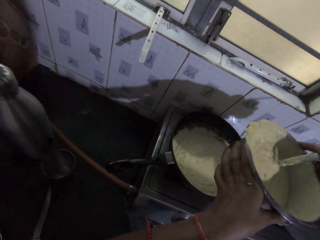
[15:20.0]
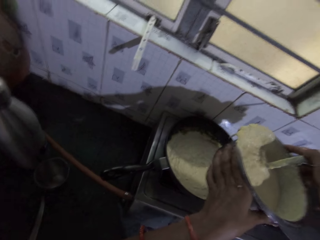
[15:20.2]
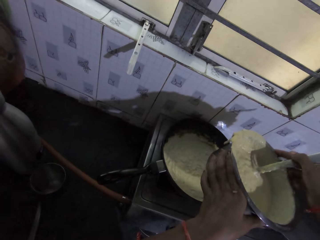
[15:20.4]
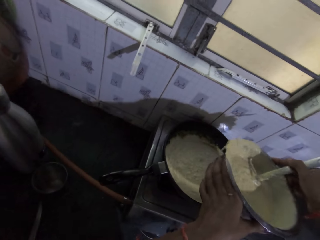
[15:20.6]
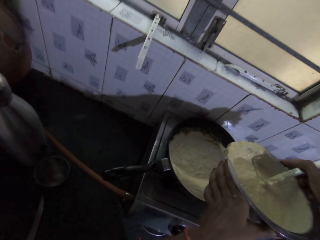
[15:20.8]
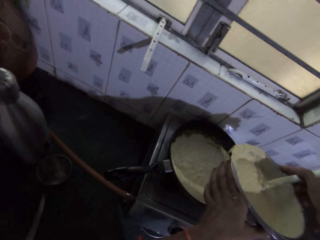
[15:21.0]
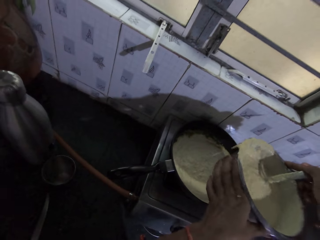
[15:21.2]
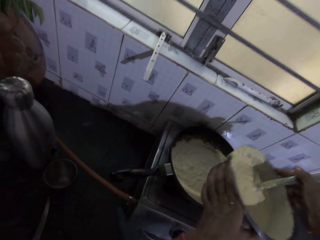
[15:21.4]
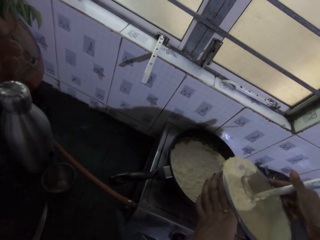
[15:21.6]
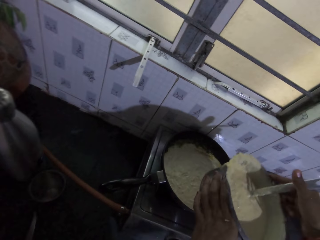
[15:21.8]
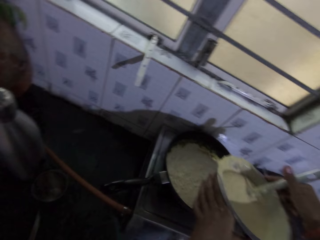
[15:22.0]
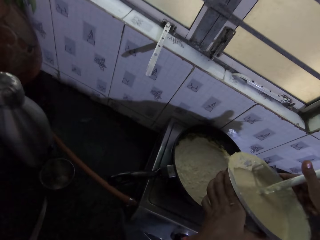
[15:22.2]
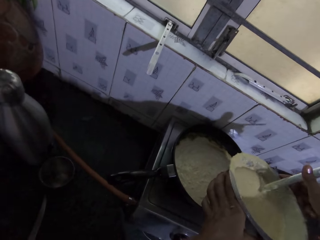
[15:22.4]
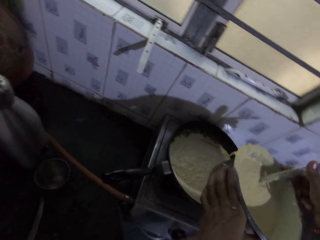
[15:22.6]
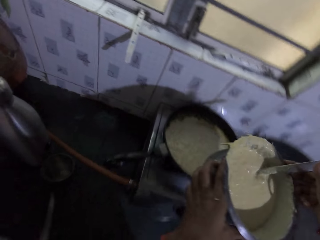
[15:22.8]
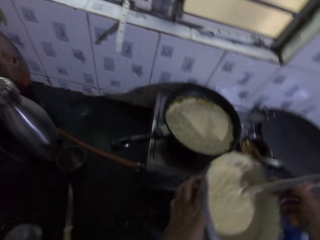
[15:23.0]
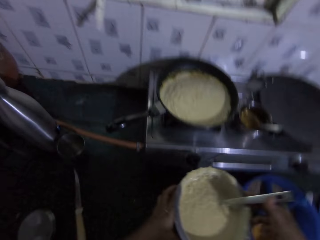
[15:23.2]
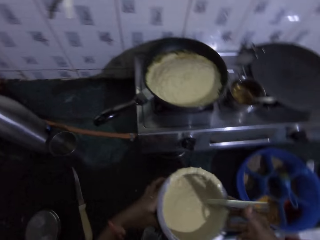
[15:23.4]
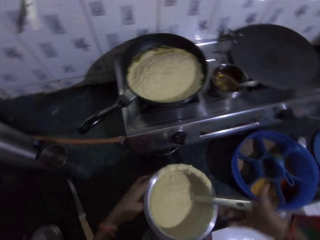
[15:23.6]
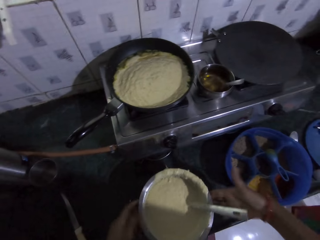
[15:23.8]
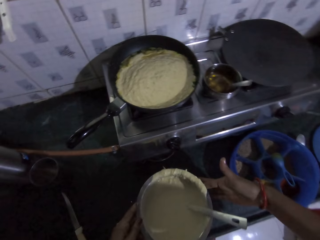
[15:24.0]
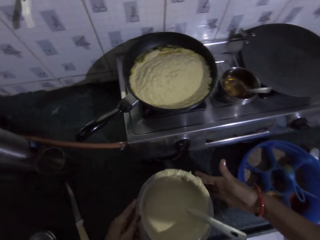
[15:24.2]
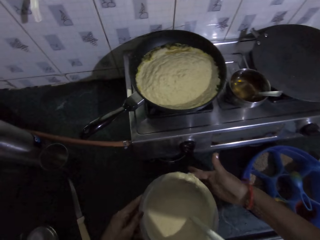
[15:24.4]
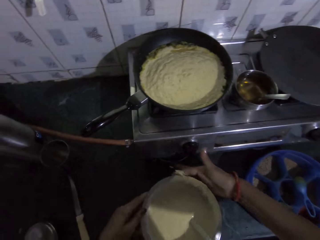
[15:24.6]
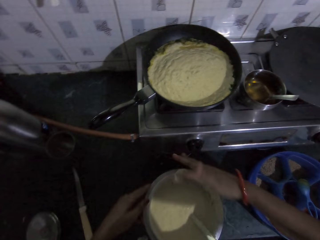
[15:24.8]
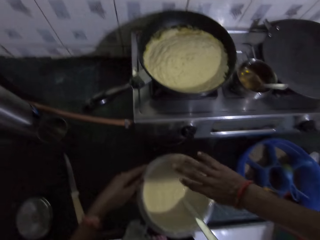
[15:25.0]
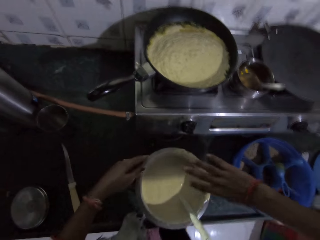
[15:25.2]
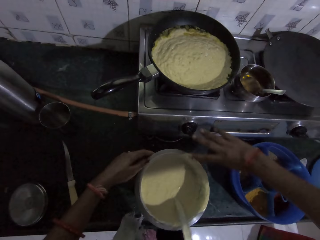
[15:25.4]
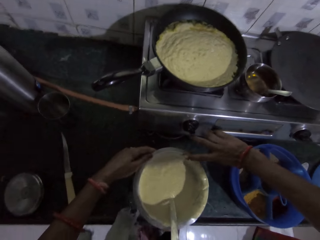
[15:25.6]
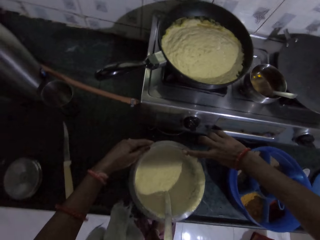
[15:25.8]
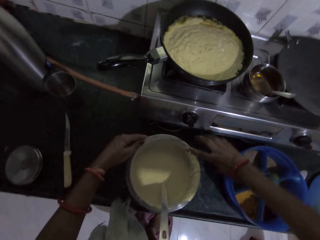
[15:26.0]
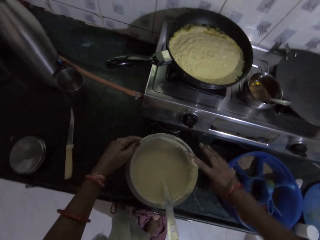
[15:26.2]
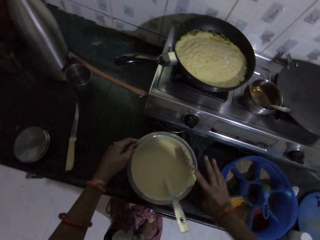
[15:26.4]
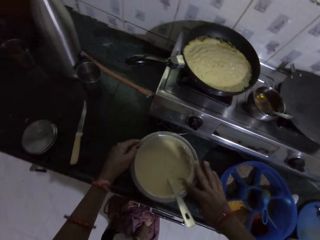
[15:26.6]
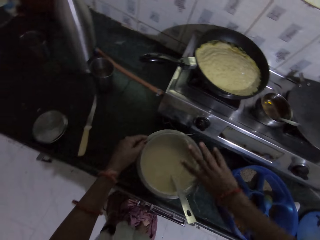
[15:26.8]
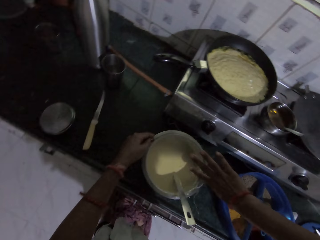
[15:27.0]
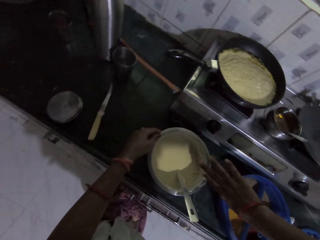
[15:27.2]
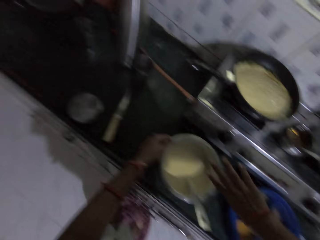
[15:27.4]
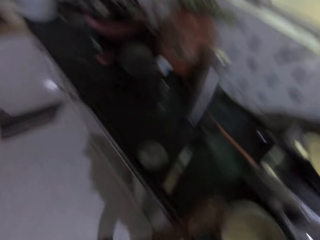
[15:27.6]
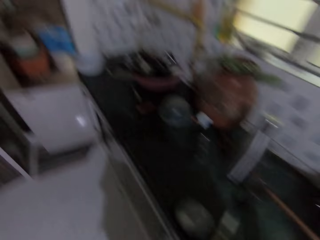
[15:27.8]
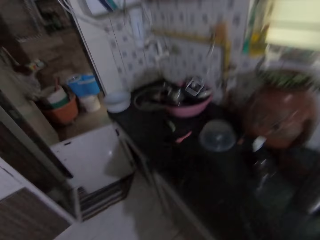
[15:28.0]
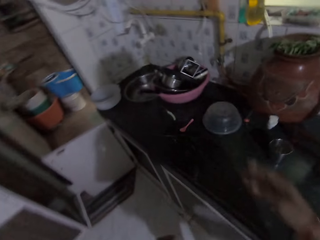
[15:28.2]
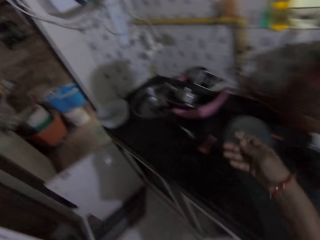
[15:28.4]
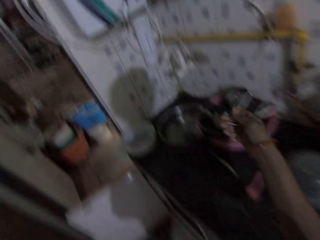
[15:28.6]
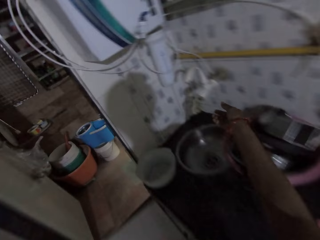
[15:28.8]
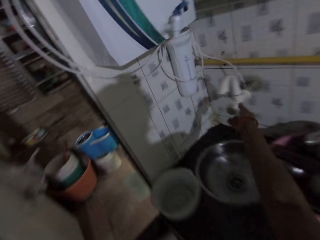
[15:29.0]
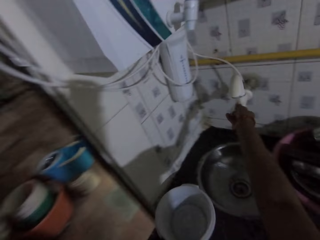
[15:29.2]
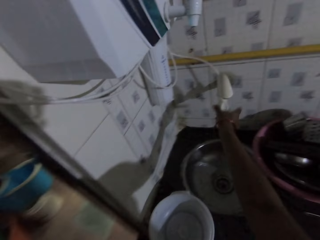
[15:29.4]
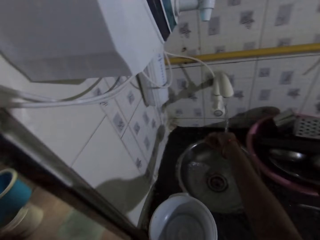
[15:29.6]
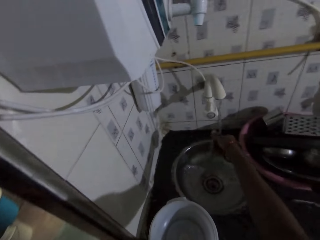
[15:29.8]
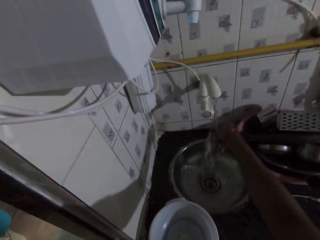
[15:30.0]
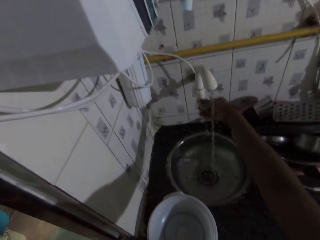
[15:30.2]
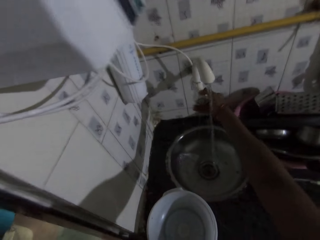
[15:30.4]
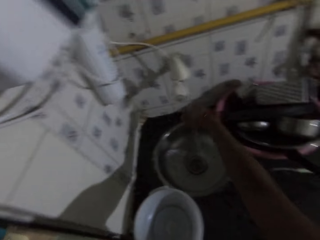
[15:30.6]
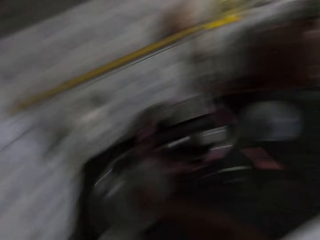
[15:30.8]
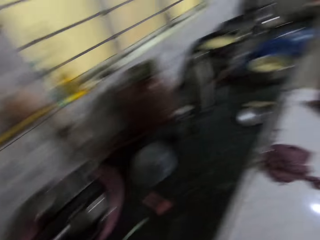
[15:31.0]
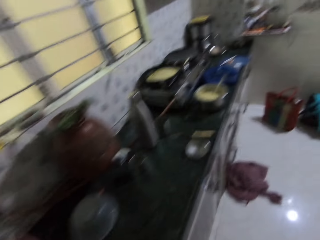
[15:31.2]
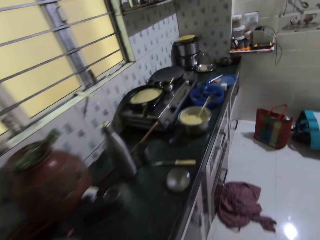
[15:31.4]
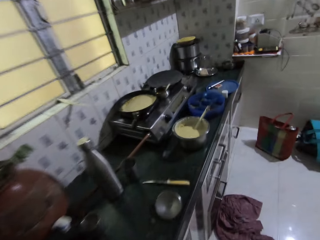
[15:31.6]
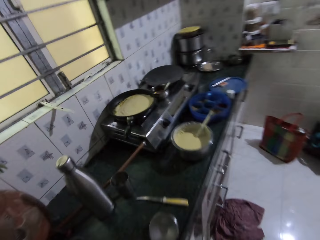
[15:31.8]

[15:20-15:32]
The camera wearer shakes the bowl with both hands. She drops the bowl on the countertop with both hands. She rubs some pap from the bowl on the countertop with her right hand. She holds the bowl on the countertop with her left hand. She rubs the pap in the bowl on the countertop with her right hand. She rubs some pap from the bowl on the countertop with her right hand. She rubs the pap in the bowl on the countertop with her right hand. She opens a faucet with her right hand. She washes her right hand with water from the faucet. She closes the faucet with her right hand.

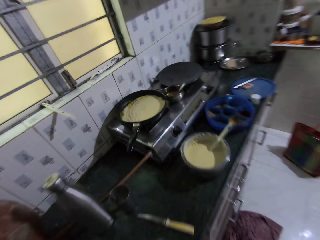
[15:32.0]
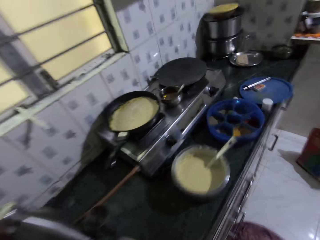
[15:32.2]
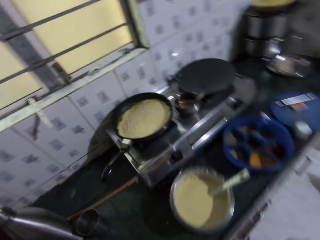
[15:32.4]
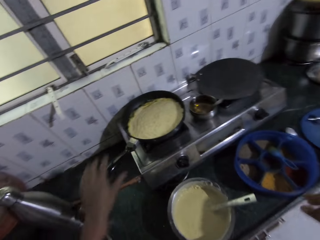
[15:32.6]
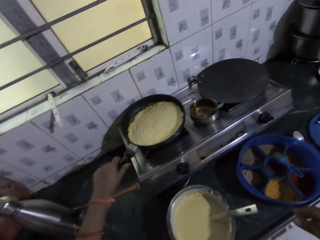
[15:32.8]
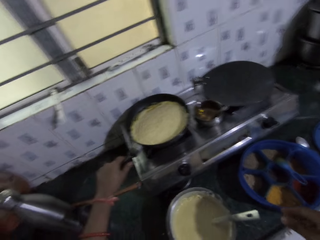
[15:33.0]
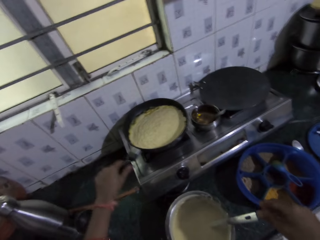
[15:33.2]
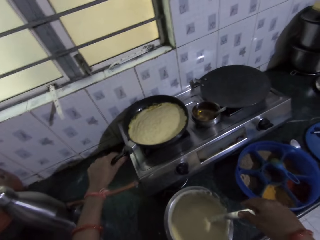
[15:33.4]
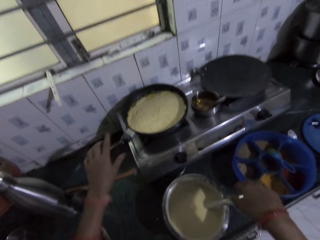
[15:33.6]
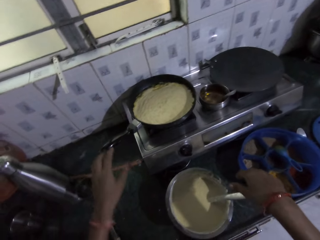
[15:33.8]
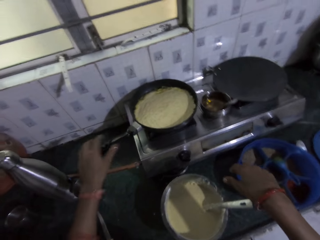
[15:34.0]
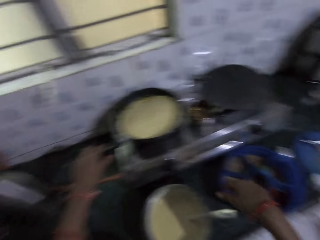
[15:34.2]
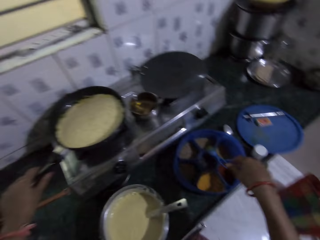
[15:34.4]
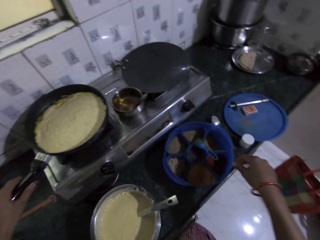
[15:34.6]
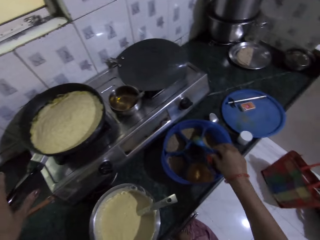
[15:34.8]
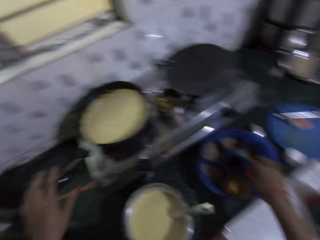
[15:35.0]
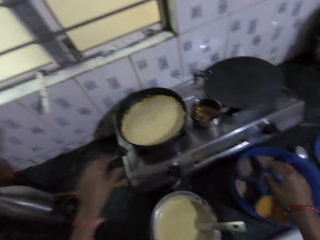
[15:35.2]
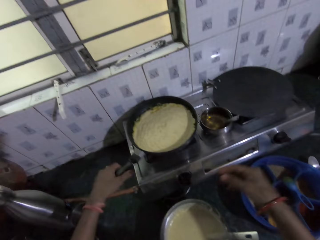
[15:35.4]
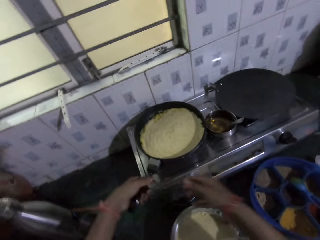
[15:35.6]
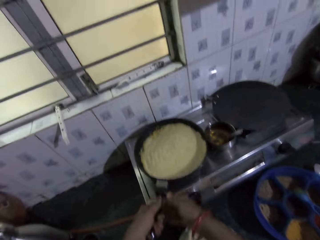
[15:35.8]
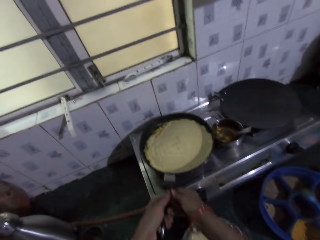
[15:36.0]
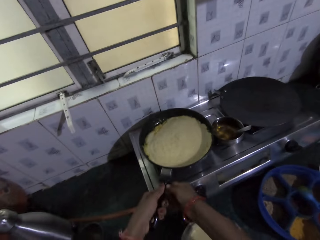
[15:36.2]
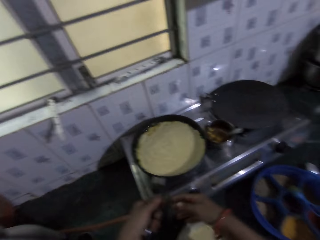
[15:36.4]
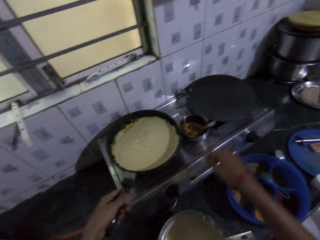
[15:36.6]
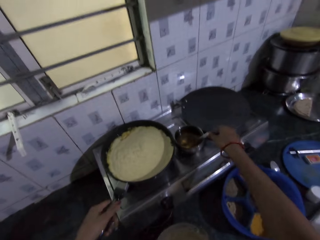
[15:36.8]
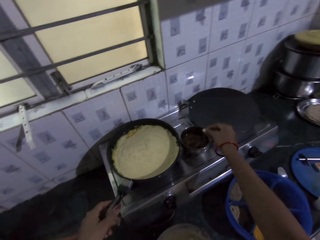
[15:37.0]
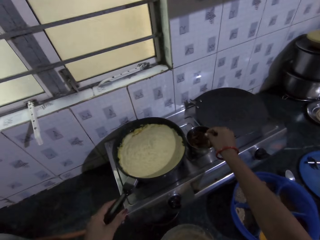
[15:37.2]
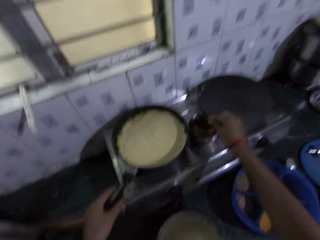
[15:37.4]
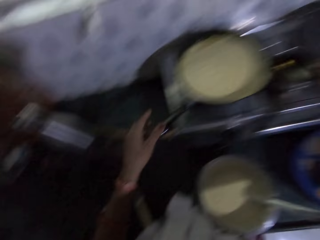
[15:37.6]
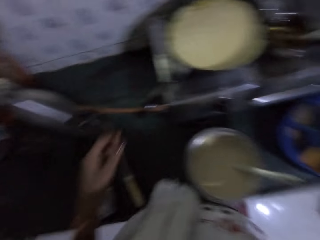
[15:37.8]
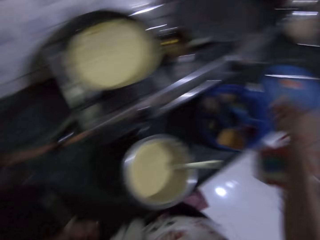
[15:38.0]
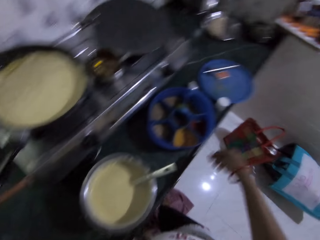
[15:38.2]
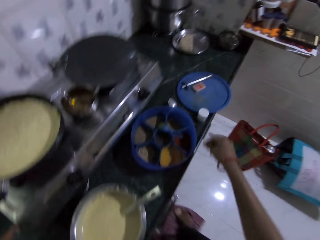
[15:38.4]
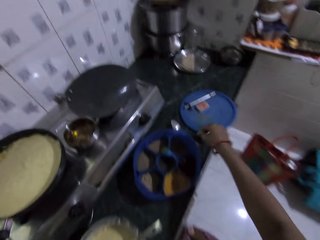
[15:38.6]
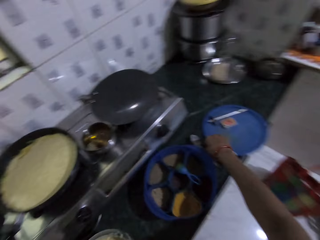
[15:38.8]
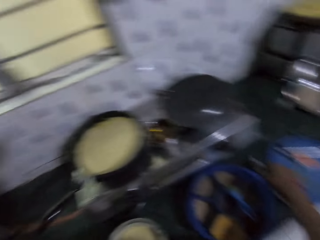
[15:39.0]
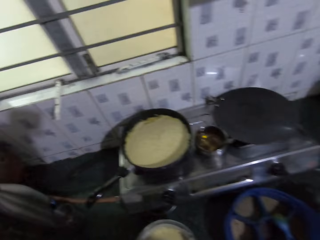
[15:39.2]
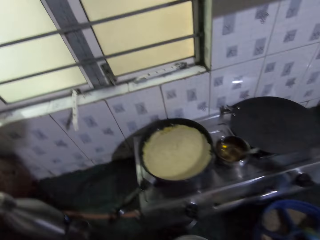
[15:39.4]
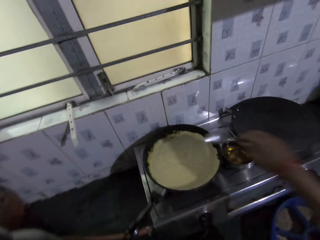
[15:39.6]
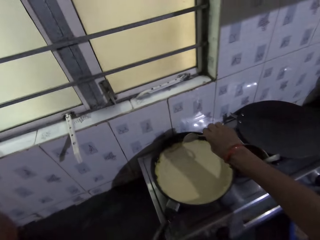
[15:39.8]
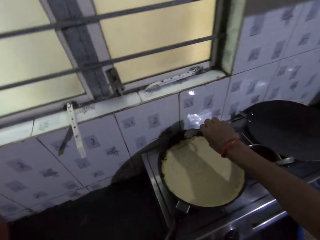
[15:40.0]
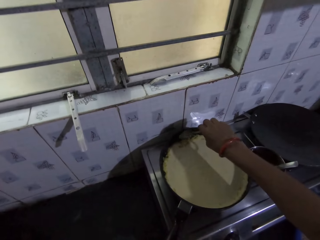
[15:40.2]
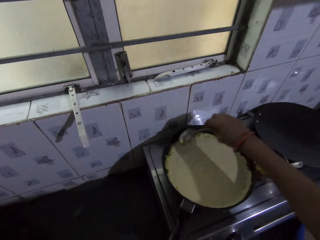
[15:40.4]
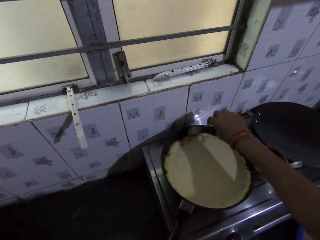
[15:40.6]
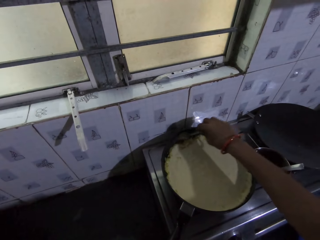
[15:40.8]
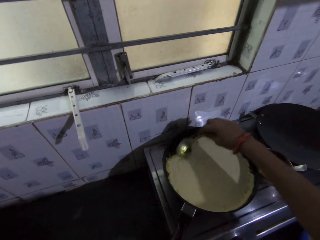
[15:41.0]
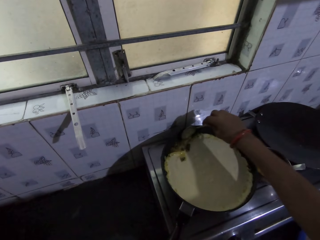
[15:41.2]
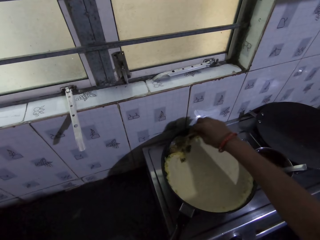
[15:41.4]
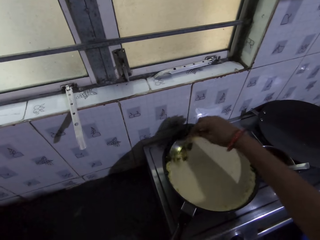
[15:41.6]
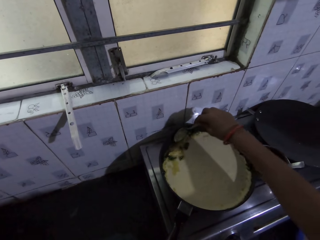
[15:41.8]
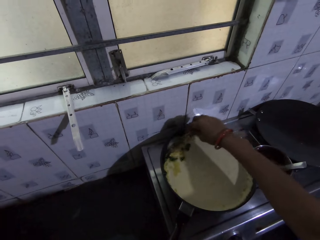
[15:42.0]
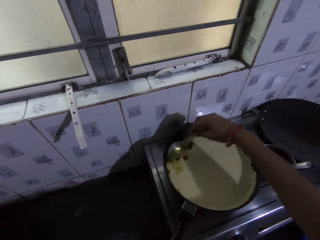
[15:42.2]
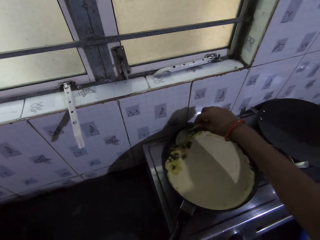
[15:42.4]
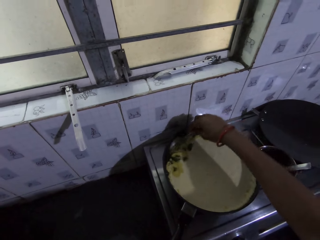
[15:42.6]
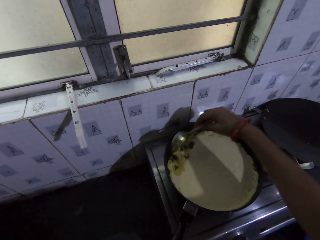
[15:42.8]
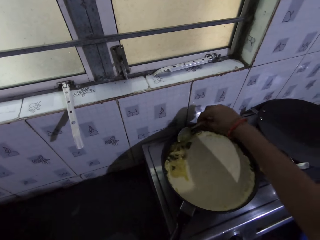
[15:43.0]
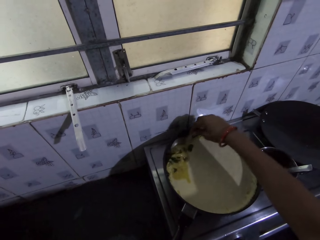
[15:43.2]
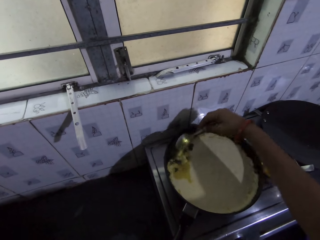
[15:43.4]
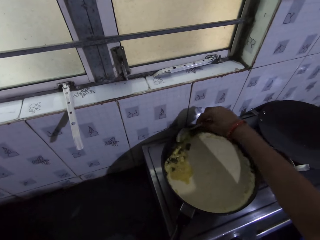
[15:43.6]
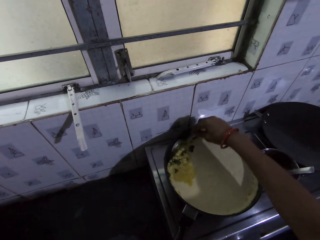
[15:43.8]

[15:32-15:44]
The camera wearer walks around. She shakes the cooking pan on the cooker on the countertop with her left hand. She adjusts the pan. She touches the cooking pan on the cooker on the countertop with her left hand. She touches it again. She shakes the cooking pan on the cooker on the countertop with both hands. She touches a spoon in a container on the cooking pan on the cooker on the countertop with her right hand. She puts cooking oil in the pan. She picks up the spoon from the countertop with her right hand. She adjusts the pancake with the spoon. She mixes the pap in the cooking pan on the cooker on the countertop with the spoon in her right hand.
